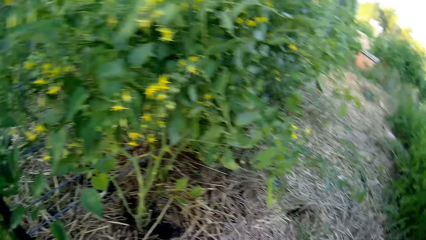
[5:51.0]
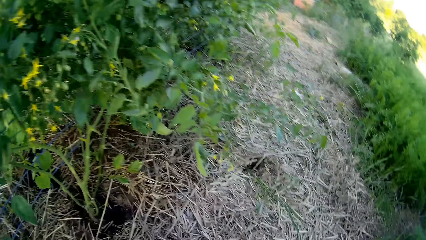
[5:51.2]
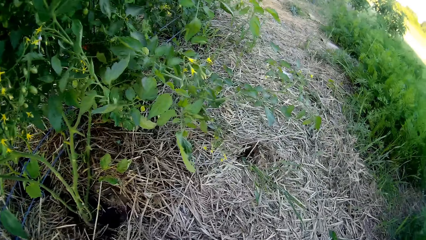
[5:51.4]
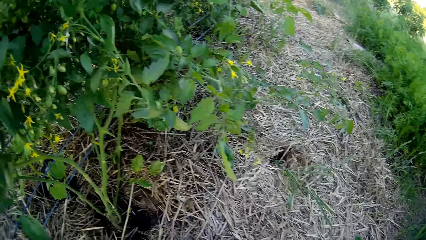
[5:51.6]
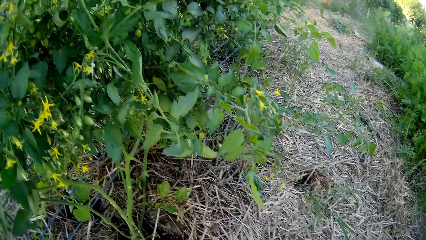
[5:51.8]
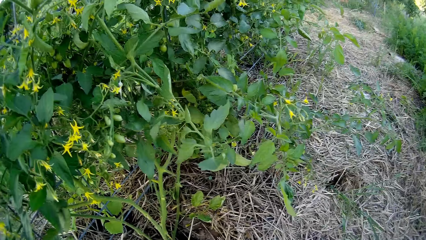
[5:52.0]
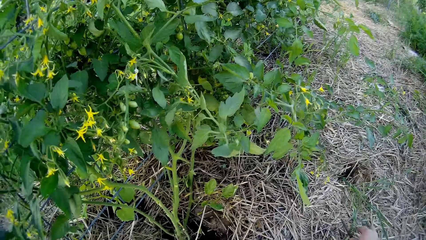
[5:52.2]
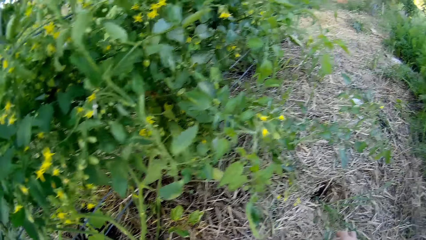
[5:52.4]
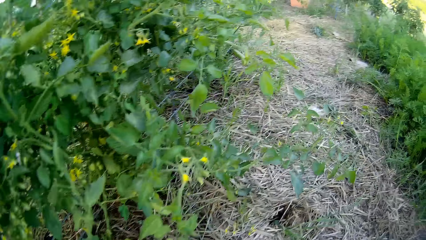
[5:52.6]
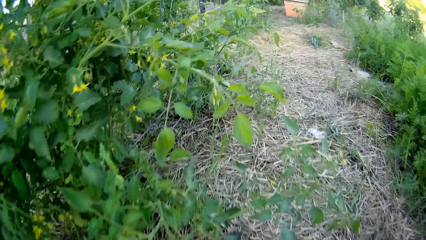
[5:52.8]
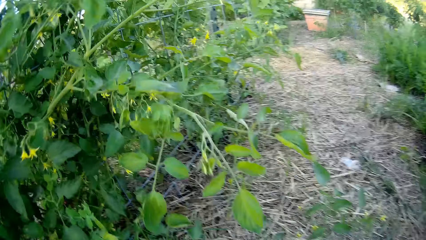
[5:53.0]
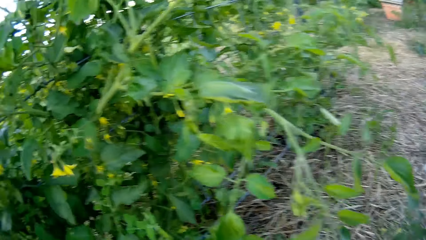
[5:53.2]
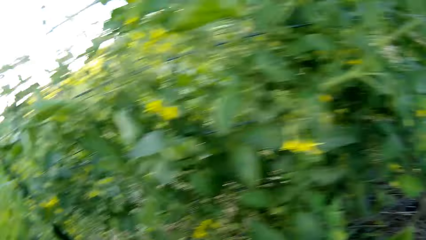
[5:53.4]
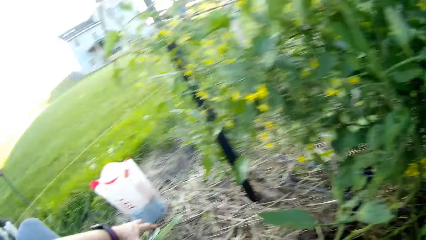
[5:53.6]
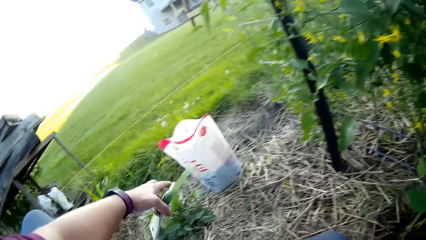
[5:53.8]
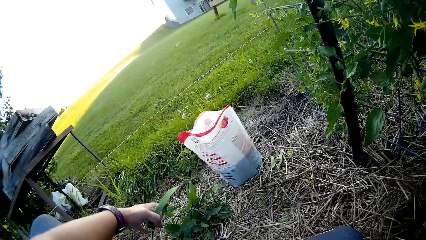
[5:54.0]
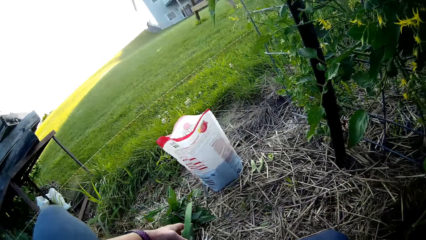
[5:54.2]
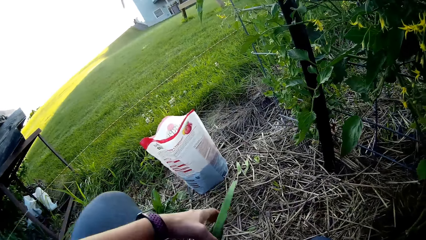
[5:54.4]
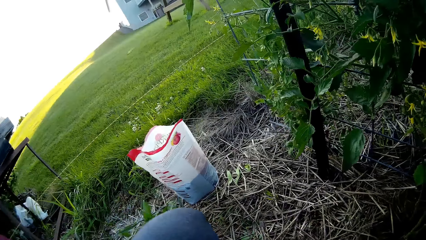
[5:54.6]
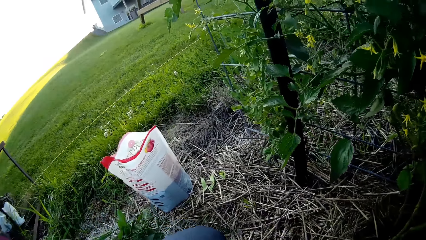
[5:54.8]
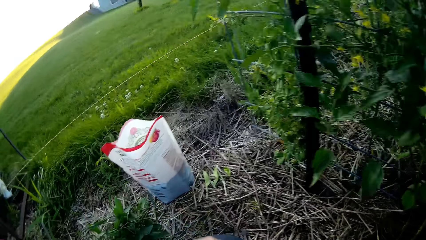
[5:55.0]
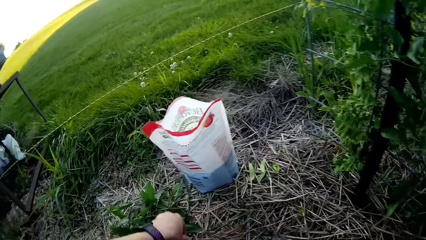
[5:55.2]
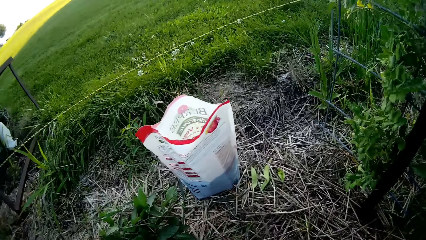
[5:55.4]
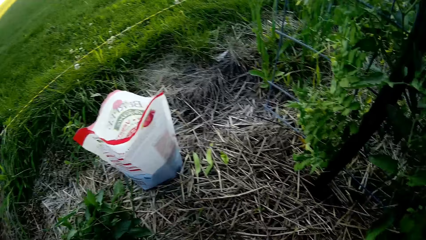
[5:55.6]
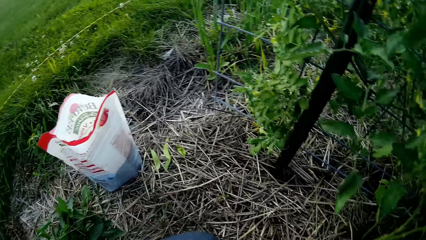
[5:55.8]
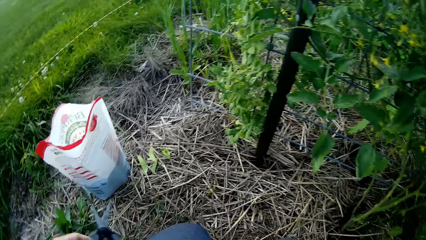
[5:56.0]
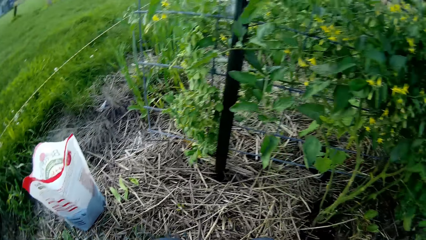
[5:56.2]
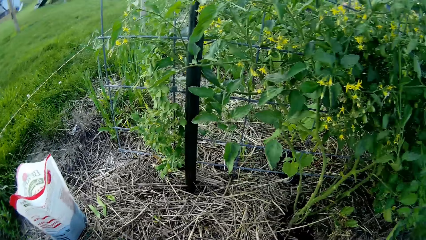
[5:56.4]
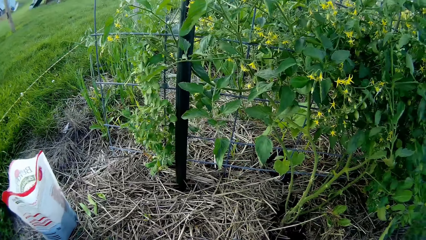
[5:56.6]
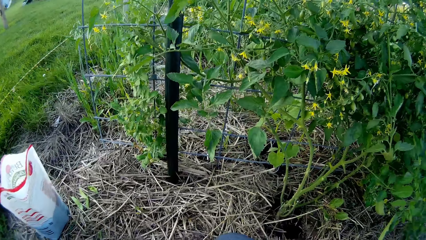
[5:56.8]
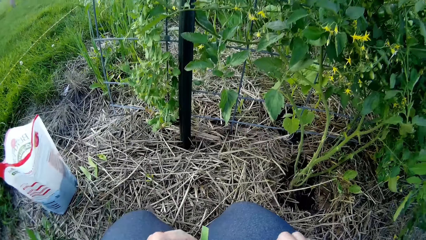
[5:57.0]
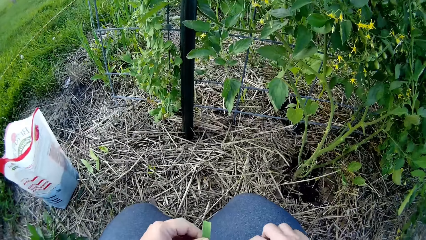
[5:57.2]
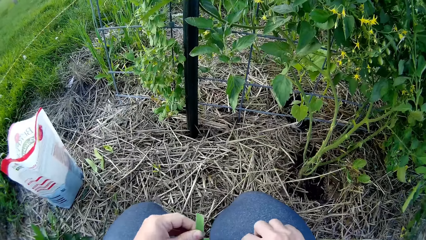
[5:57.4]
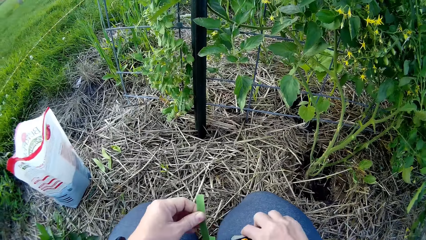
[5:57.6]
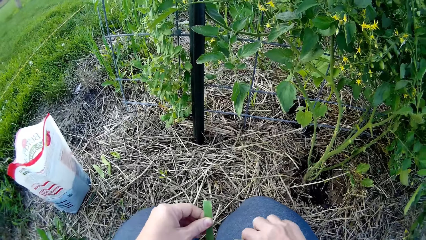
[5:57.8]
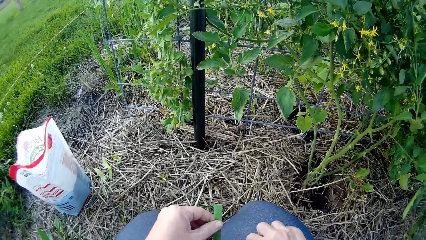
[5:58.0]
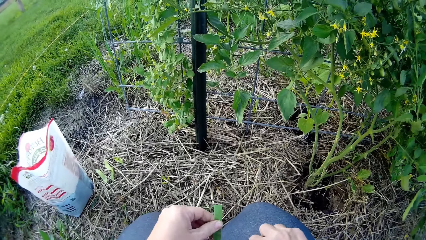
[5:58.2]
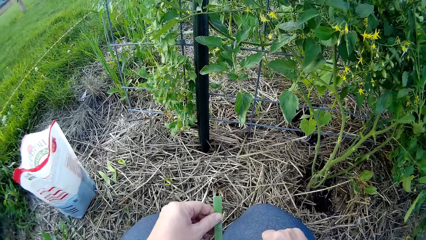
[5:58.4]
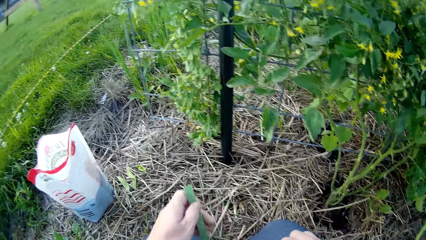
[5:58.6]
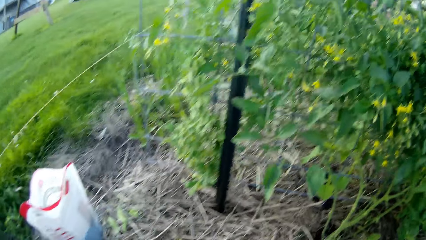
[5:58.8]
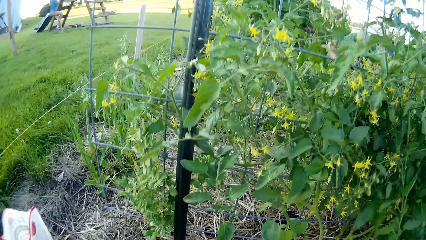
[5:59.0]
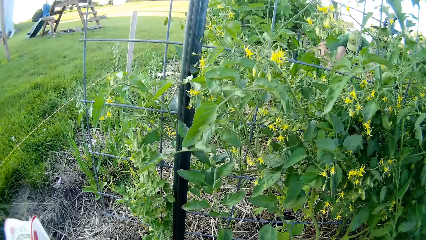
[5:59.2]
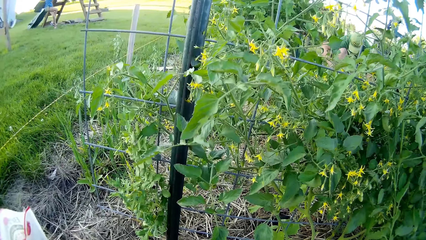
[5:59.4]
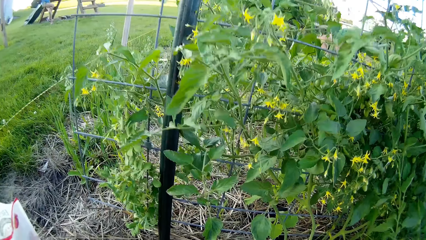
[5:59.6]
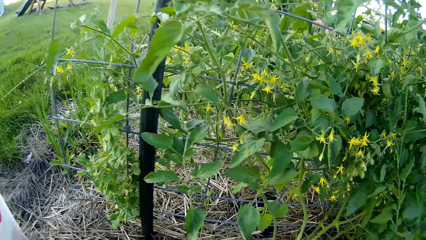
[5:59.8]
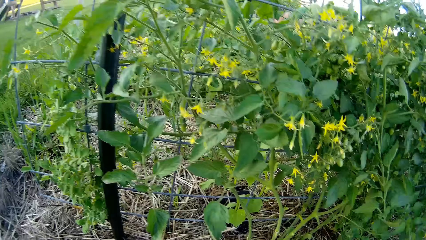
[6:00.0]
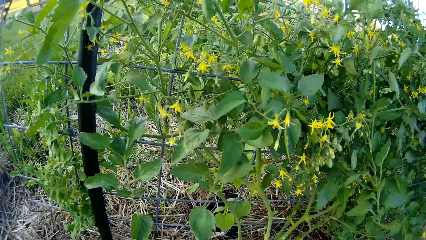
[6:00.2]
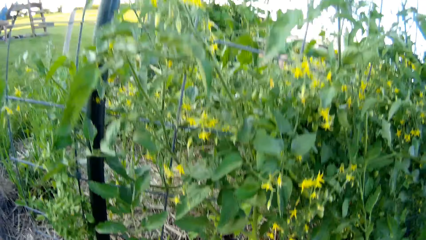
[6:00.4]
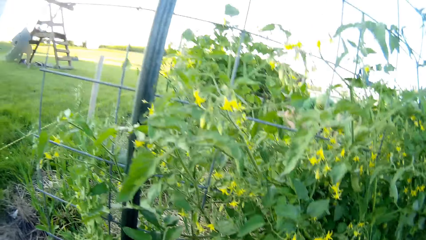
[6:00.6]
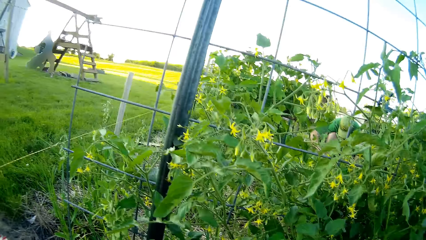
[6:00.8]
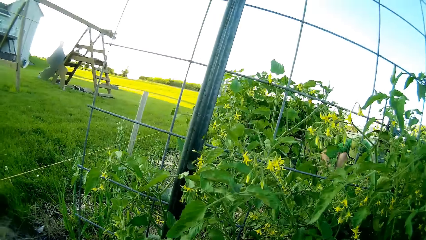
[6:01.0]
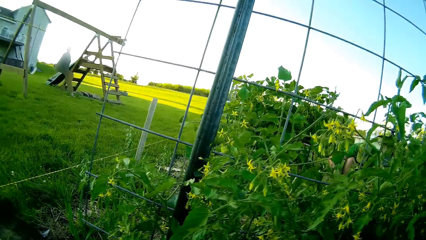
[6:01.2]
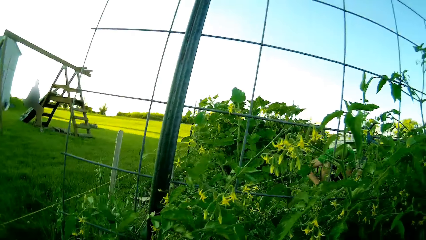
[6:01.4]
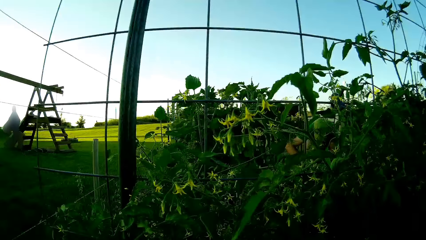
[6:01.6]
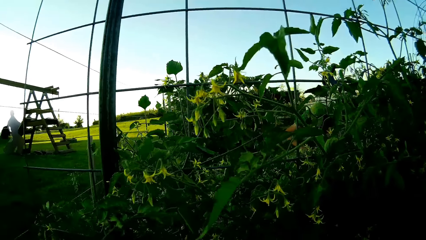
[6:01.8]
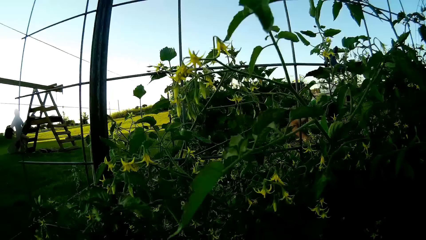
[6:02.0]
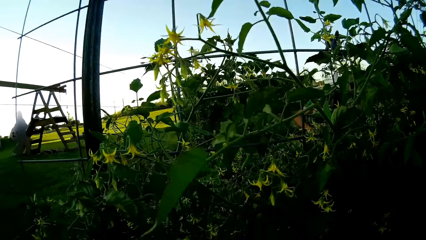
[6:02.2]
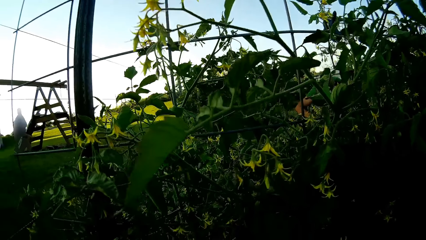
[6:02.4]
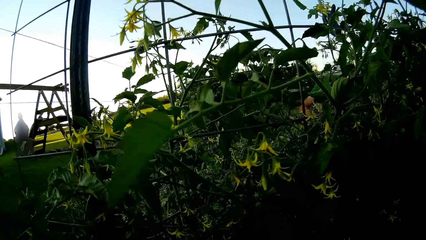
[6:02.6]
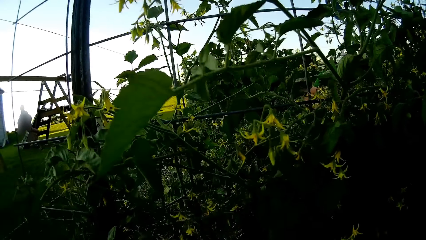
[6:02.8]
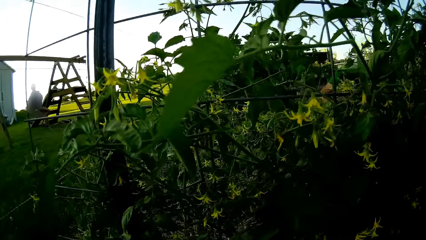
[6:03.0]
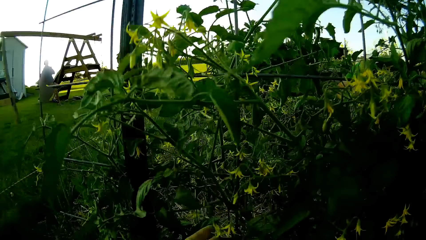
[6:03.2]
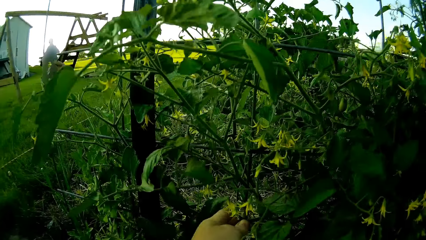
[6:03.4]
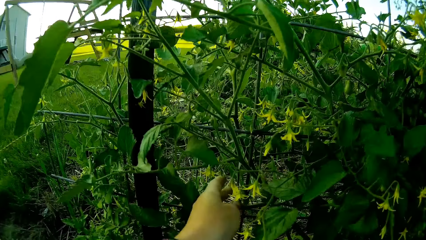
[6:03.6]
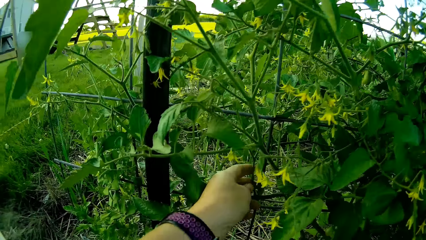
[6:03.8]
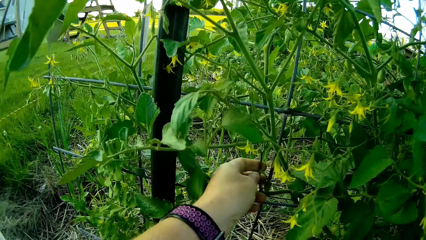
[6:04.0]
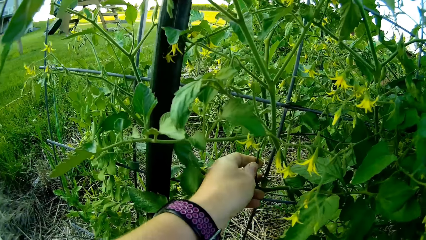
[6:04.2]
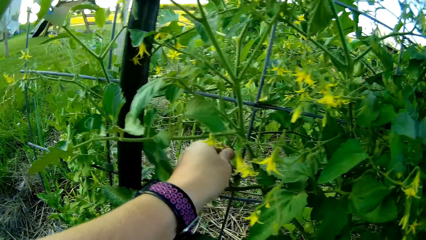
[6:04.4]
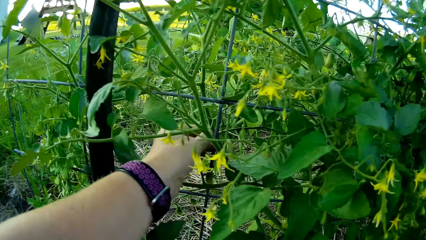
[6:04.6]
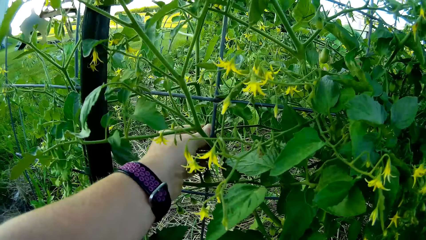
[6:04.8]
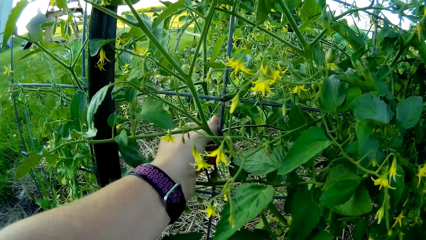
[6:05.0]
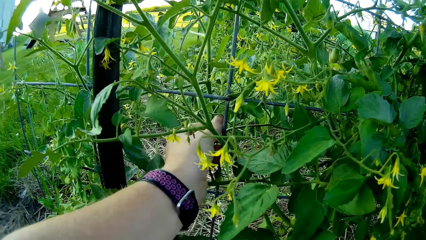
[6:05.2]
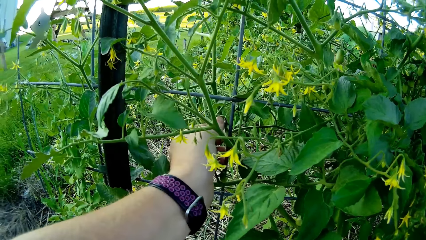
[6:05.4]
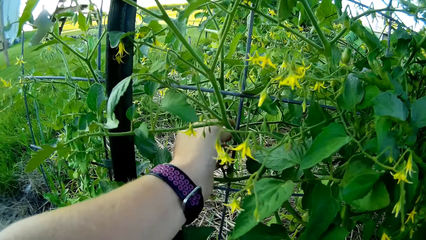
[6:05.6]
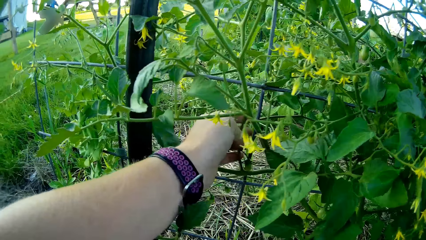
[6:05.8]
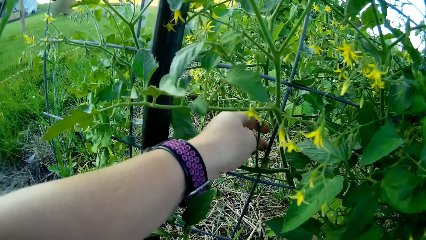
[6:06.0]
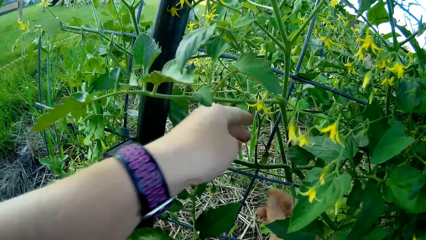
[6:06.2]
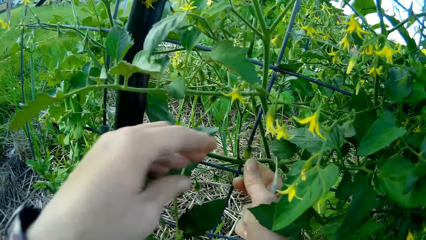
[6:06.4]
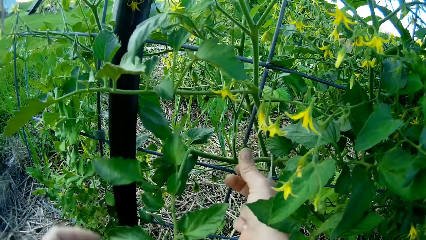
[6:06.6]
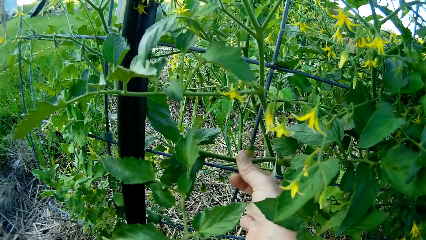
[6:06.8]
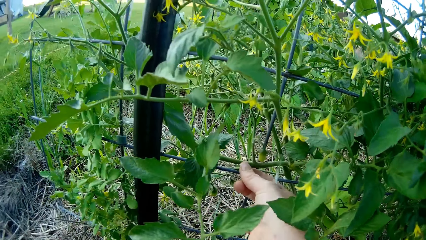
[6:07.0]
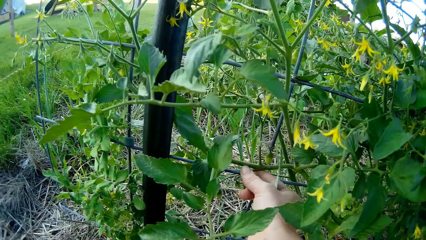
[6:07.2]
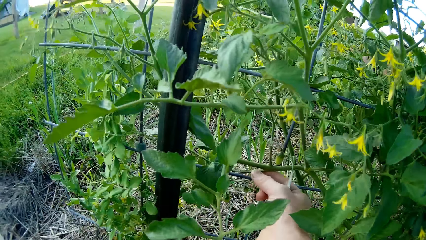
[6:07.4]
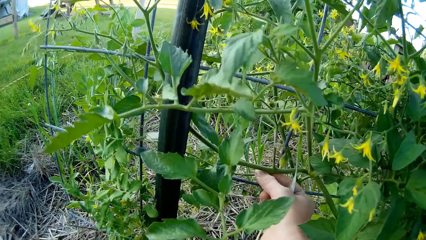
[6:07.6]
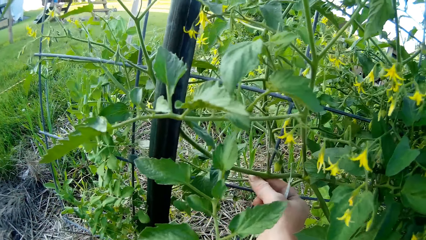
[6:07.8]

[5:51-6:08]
The camera wearer points at the ground with the plant. She adjusts the plant leaf in her hands. She adjusts the plant in the garden plant grill.
